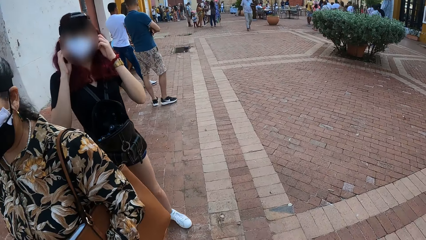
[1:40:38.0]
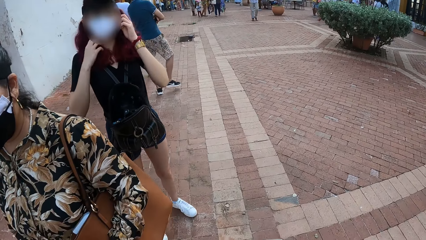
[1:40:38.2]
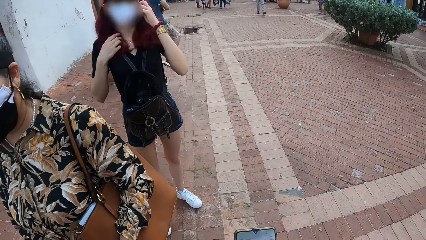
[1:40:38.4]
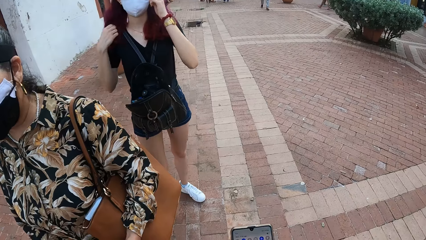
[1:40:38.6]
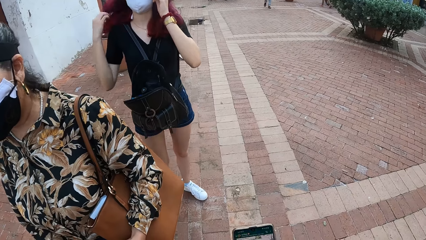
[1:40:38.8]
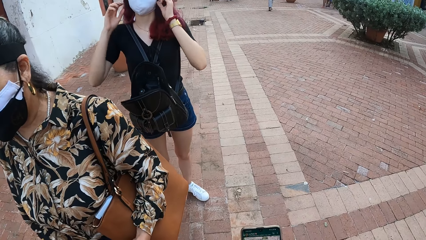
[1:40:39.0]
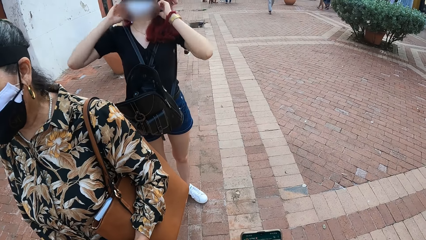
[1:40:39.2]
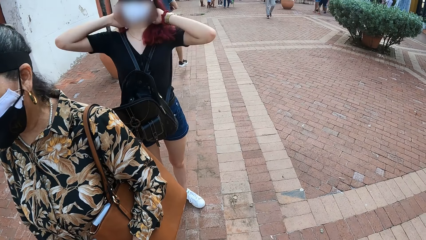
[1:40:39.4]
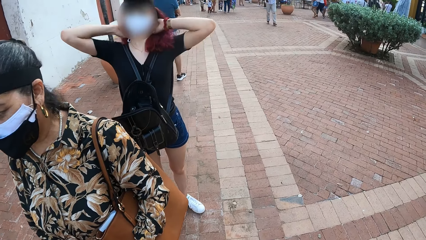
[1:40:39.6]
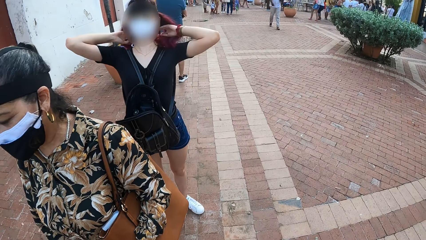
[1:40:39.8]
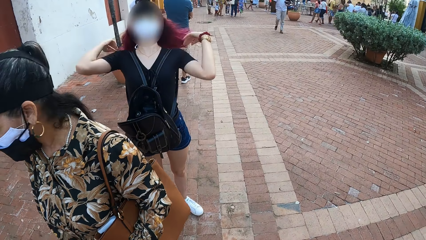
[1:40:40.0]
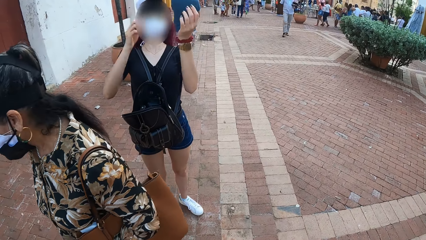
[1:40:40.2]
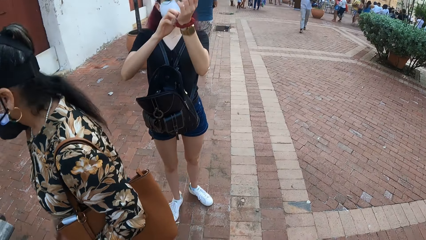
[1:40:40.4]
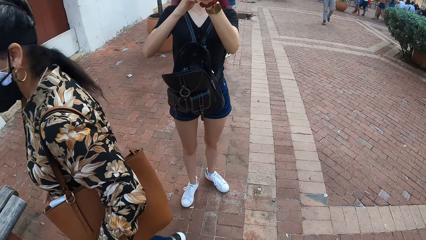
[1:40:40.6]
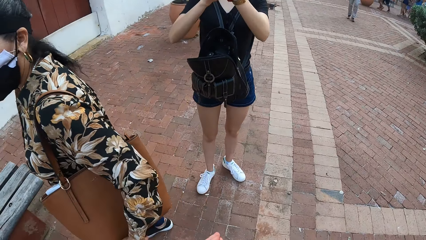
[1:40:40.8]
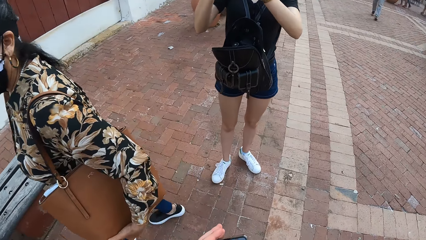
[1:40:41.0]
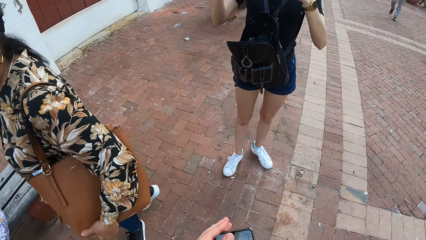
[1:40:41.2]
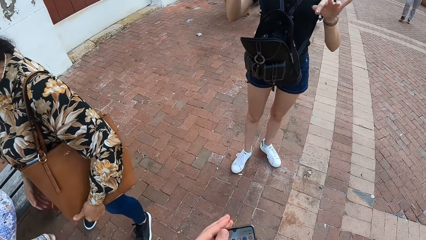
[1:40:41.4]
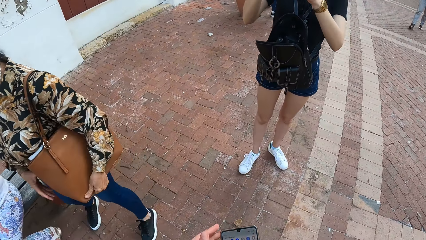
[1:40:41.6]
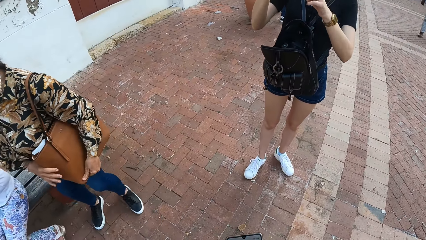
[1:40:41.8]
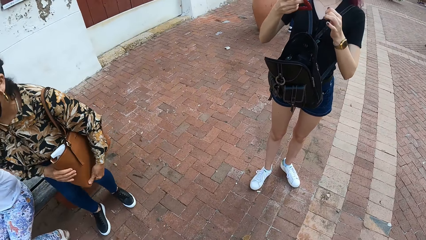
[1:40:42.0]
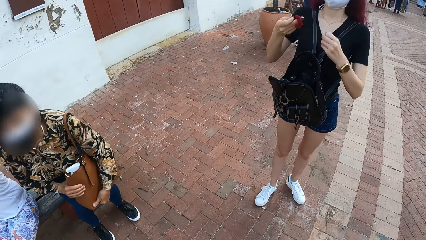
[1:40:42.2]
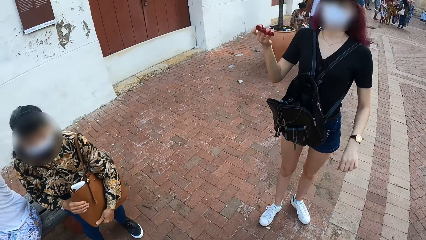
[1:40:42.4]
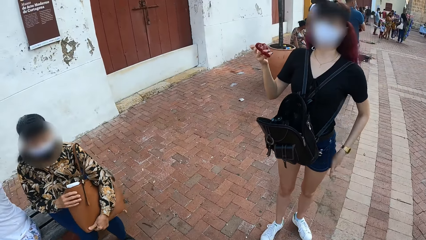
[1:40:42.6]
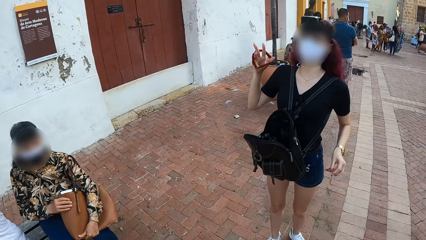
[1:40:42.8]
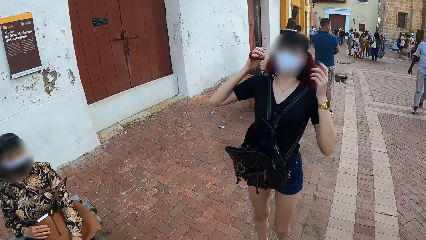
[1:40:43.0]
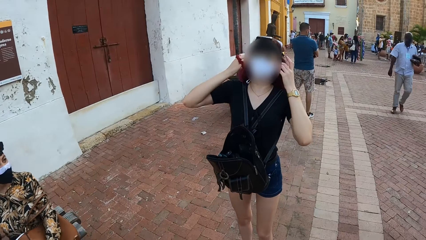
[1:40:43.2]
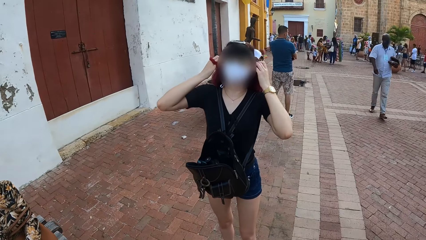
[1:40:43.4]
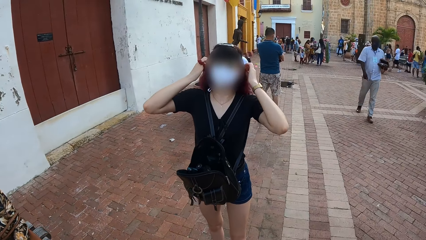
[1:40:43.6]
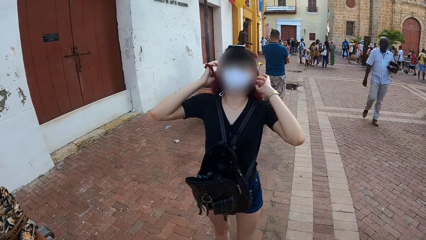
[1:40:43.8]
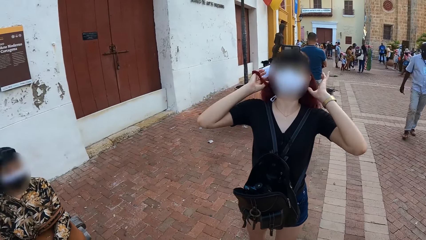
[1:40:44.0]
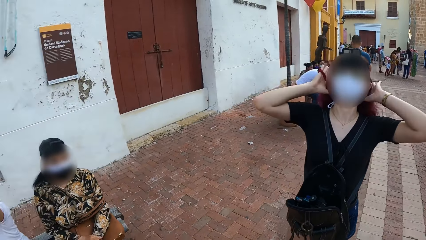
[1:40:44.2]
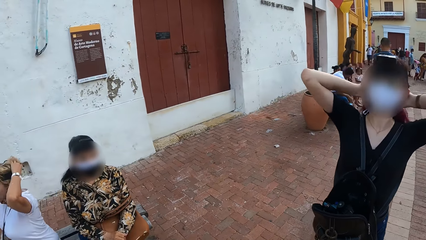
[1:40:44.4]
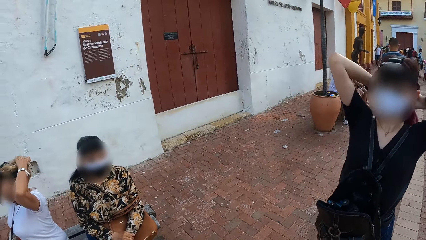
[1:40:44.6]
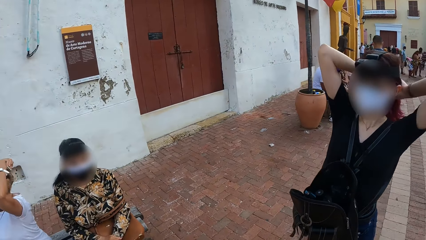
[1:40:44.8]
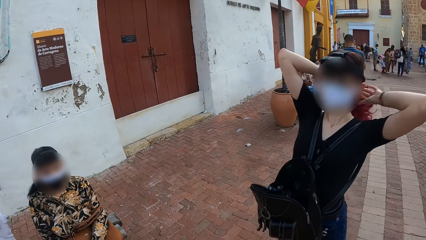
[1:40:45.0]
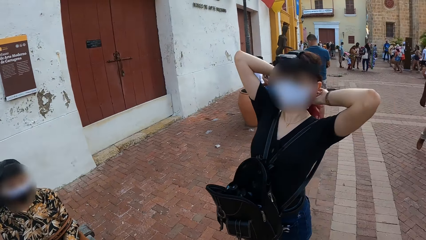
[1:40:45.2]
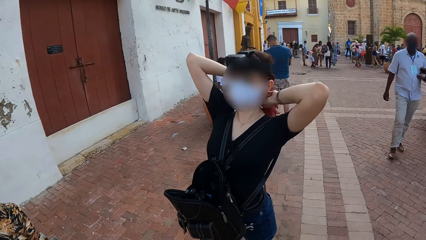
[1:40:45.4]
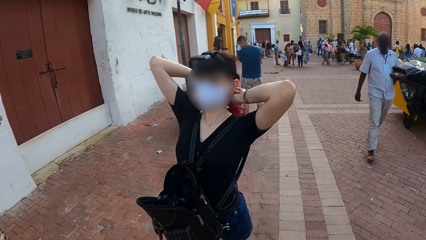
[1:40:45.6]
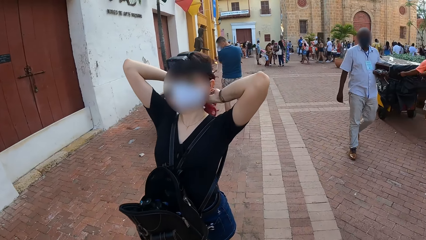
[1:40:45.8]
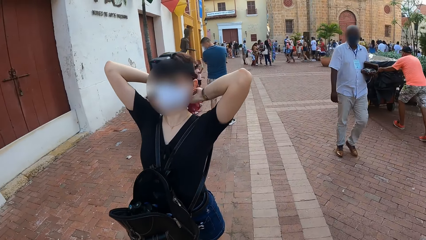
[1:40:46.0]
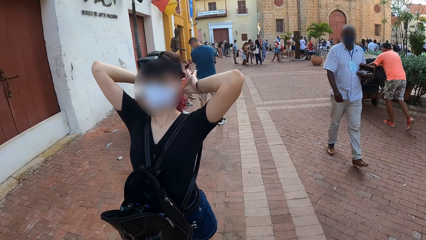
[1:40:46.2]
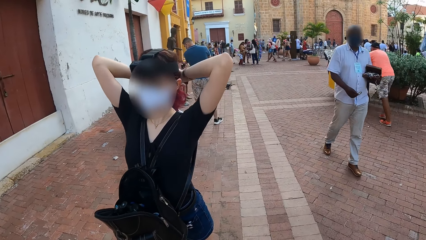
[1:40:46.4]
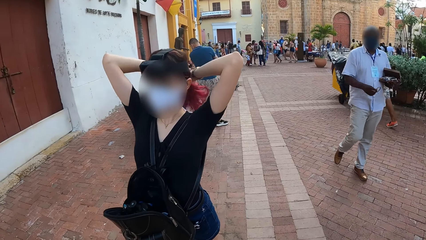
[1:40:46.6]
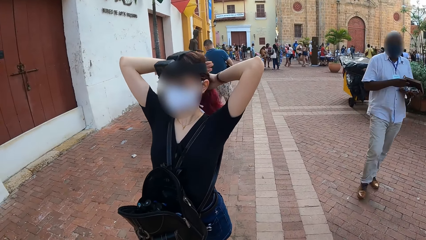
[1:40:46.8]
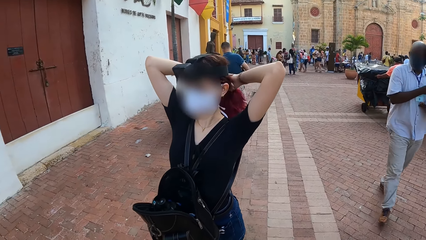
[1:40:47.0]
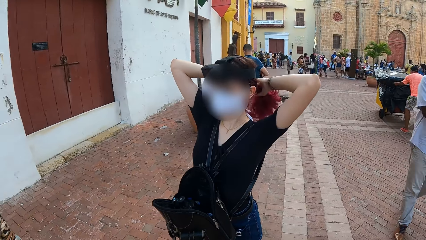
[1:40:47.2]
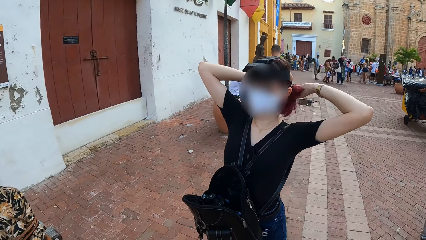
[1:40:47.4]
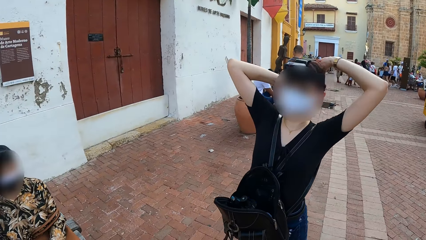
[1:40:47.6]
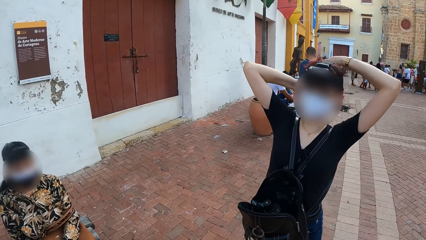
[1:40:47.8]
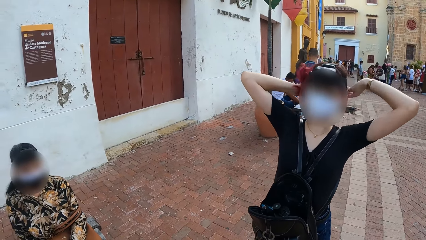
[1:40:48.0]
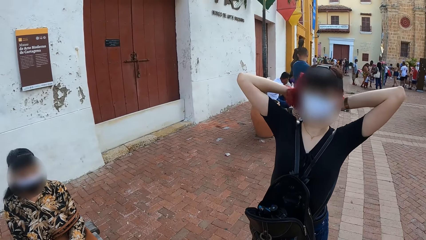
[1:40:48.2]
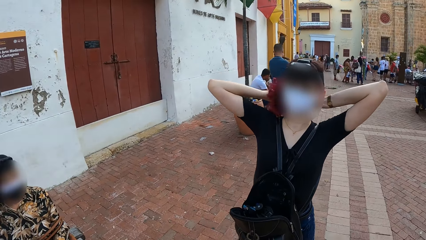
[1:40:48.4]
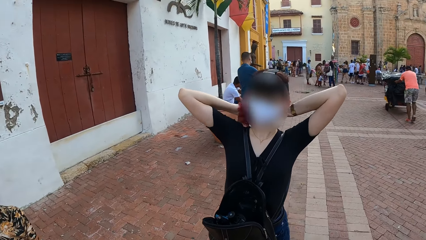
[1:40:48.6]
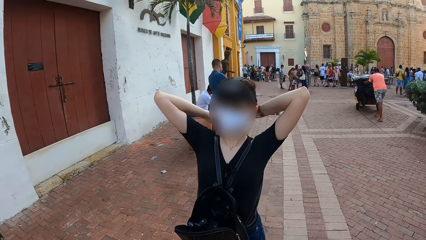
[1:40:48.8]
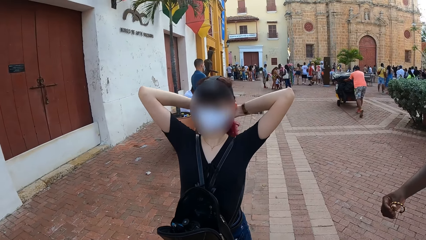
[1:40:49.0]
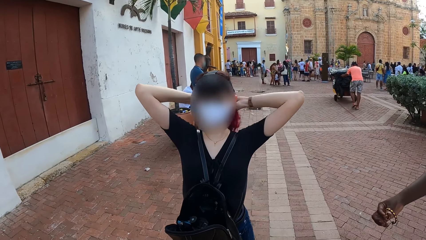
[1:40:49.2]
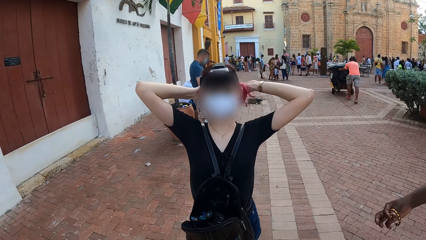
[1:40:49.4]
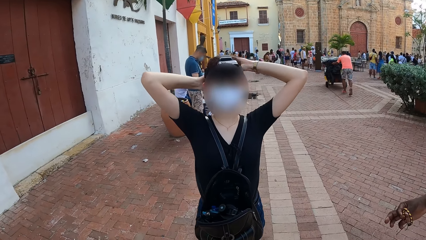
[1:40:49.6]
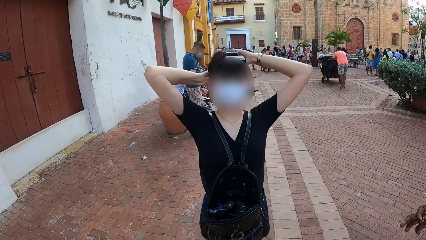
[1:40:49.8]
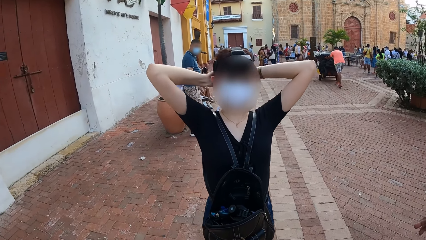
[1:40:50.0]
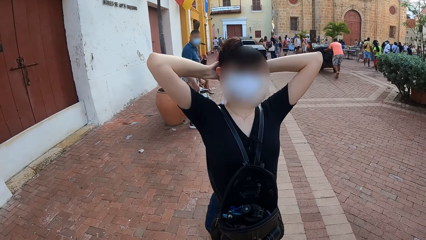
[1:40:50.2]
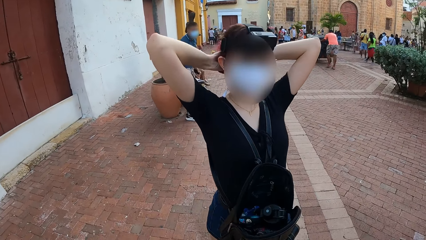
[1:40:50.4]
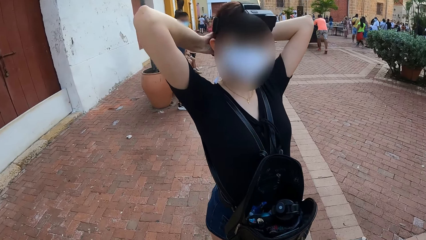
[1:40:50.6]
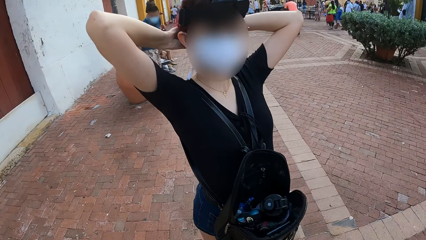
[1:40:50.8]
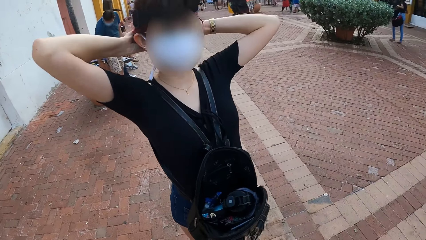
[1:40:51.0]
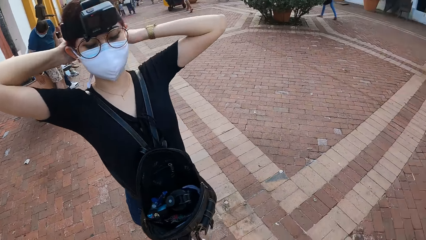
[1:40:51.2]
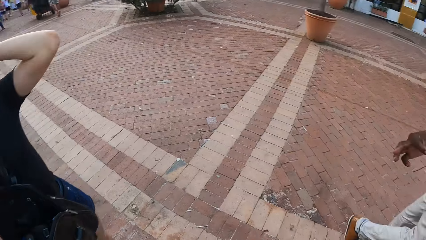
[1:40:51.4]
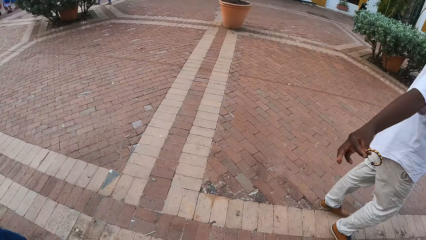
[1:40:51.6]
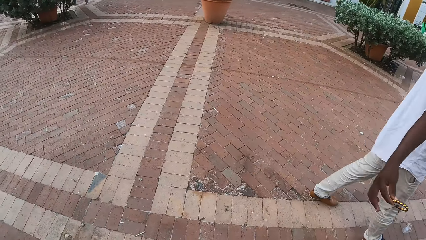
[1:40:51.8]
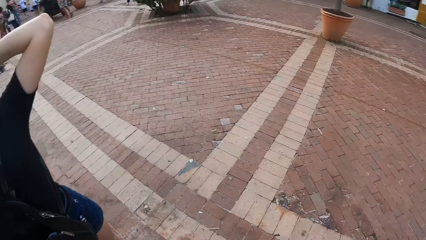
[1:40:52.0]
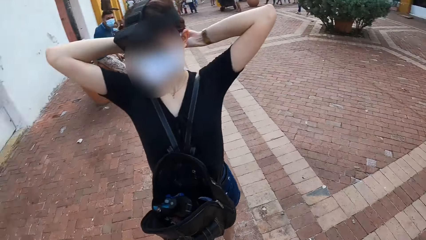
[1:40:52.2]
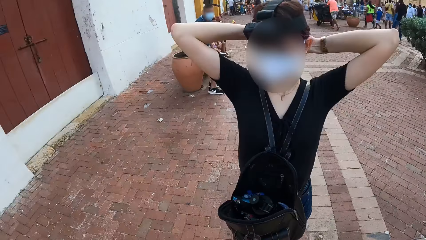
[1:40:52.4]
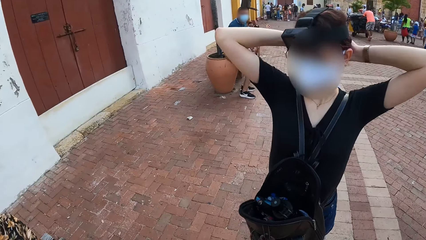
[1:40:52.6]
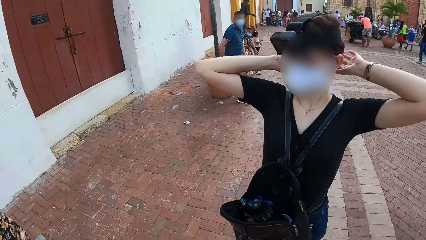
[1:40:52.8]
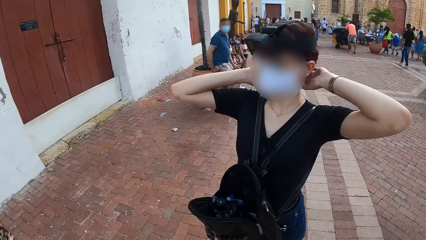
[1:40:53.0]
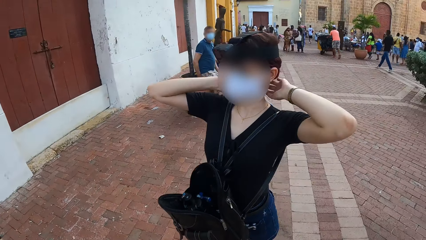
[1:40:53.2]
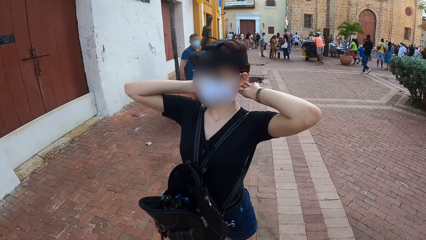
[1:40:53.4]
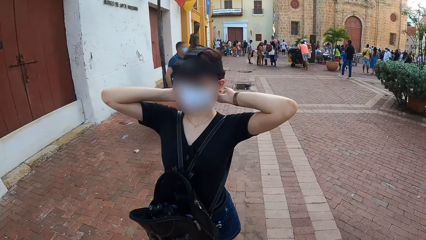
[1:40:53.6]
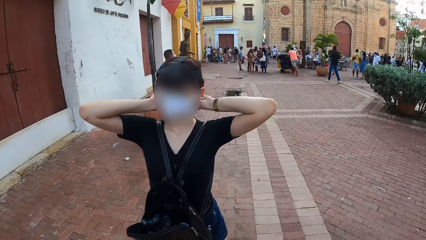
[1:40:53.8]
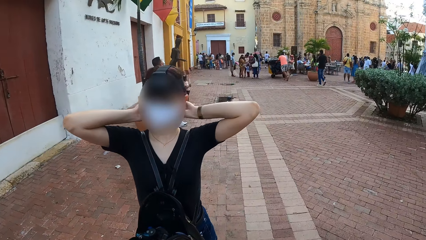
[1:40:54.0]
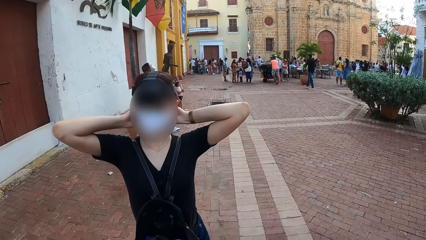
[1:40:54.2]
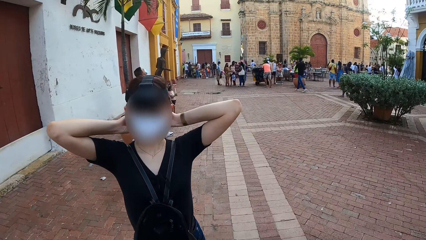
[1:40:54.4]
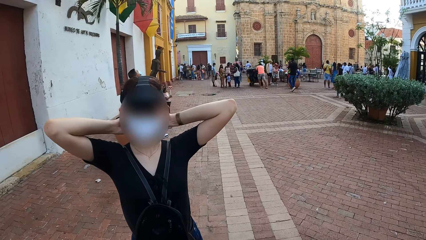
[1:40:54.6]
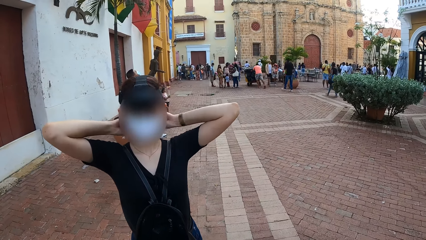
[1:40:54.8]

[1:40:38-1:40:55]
The woman adjusts her hair with her right hand. The woman adjusts her hair with her hands. The woman draws a hair scrunchie on her left hand with her right hand. The camera wearer cleans the phone with his left hand. Another woman sits on a wooden bench. The first woman packs her hair with her left hand and the hair scrunchie in her right hand. A man stretches a bracelet in his right hand.
